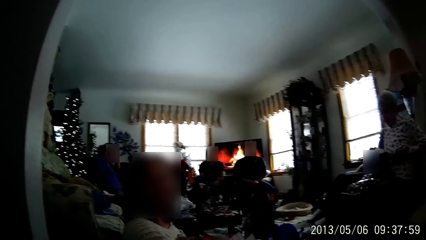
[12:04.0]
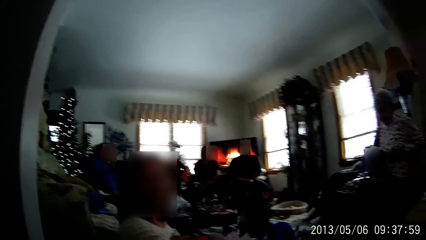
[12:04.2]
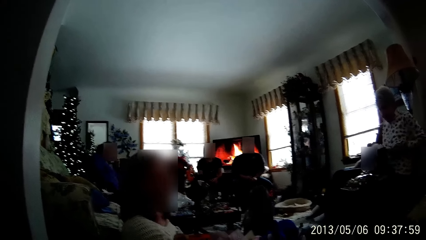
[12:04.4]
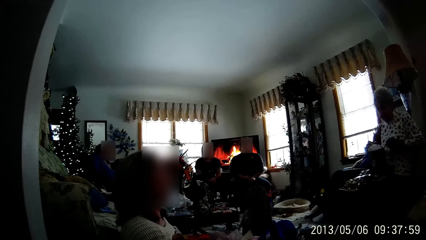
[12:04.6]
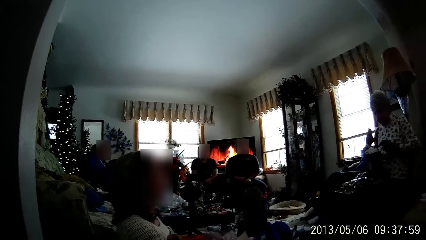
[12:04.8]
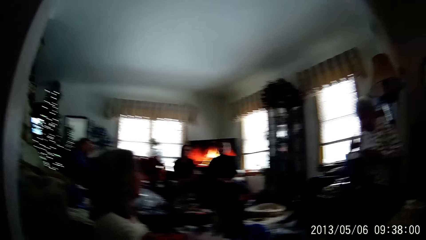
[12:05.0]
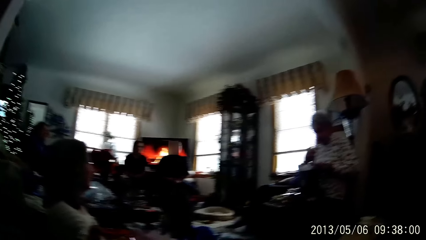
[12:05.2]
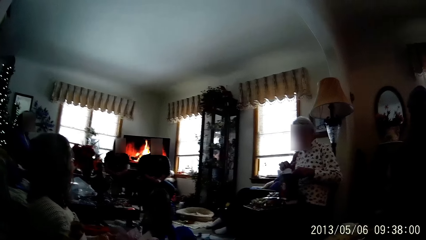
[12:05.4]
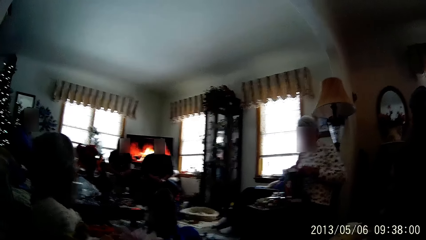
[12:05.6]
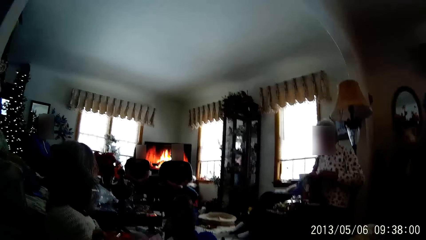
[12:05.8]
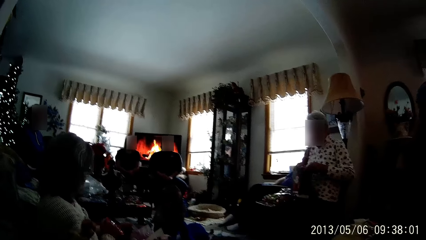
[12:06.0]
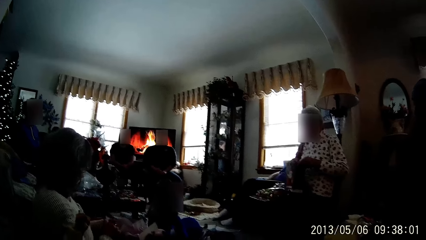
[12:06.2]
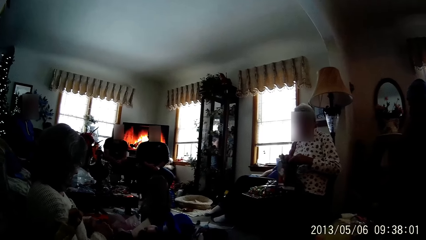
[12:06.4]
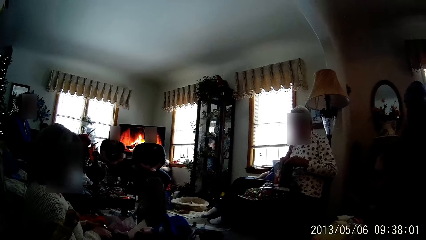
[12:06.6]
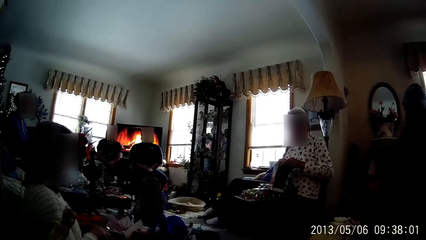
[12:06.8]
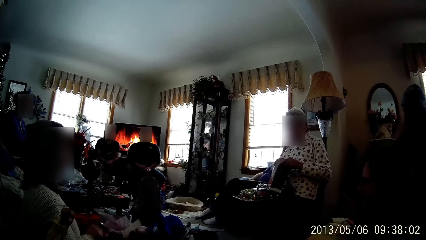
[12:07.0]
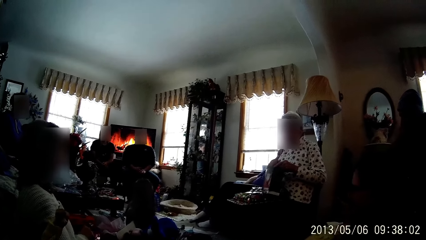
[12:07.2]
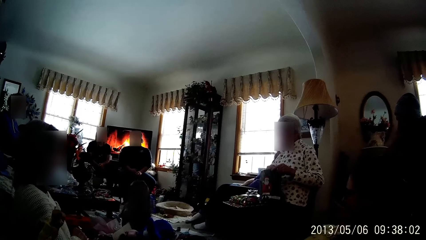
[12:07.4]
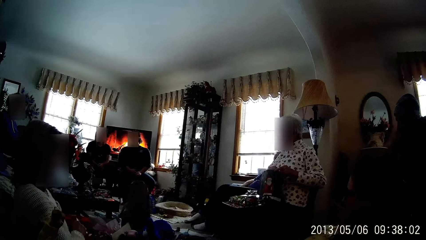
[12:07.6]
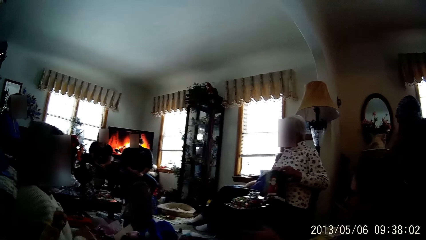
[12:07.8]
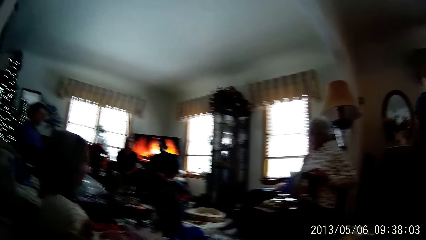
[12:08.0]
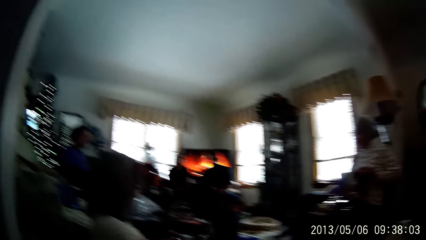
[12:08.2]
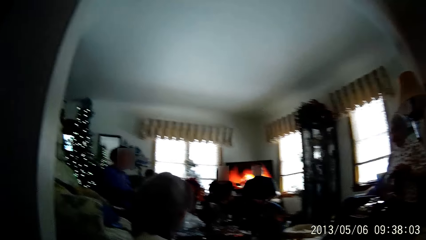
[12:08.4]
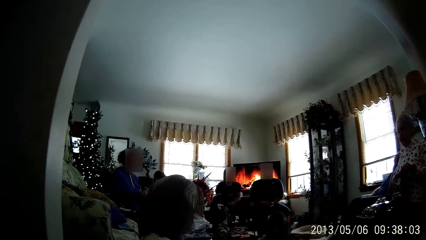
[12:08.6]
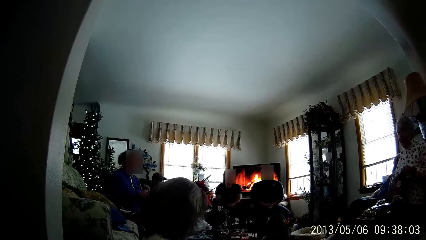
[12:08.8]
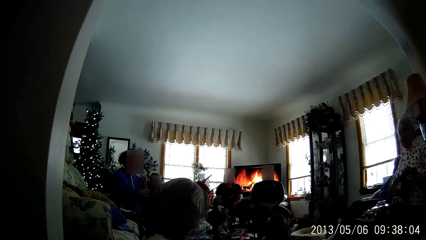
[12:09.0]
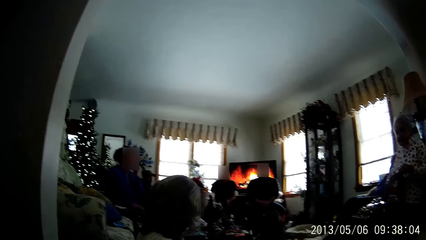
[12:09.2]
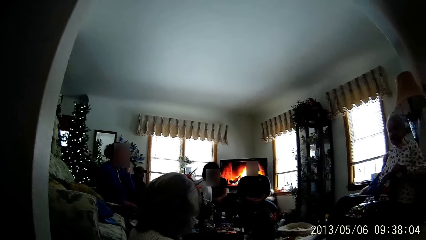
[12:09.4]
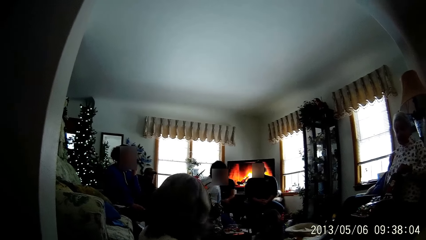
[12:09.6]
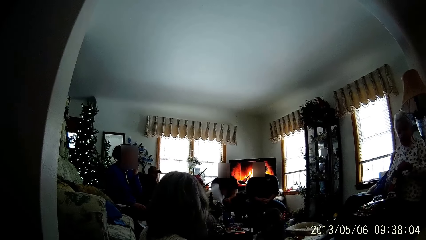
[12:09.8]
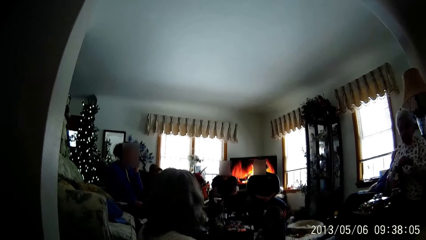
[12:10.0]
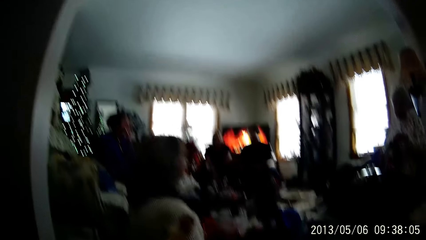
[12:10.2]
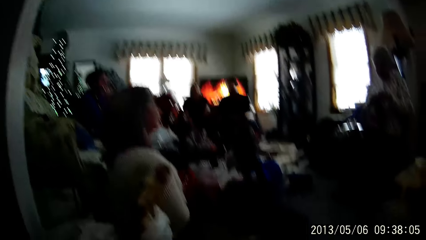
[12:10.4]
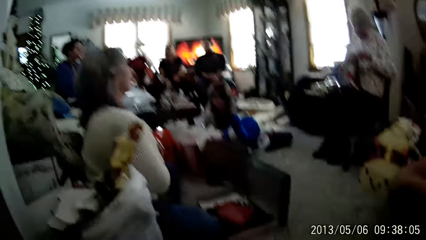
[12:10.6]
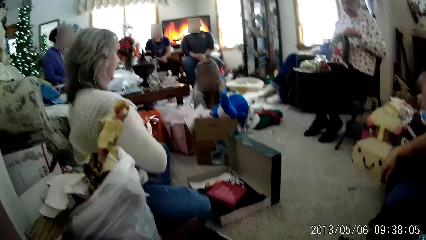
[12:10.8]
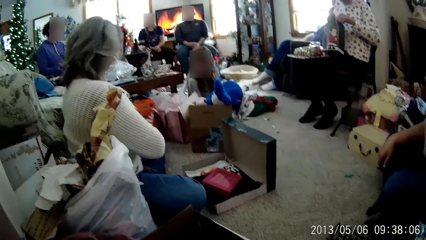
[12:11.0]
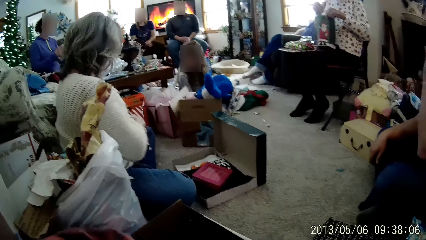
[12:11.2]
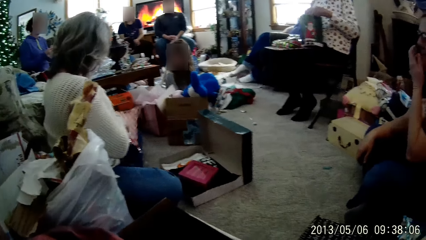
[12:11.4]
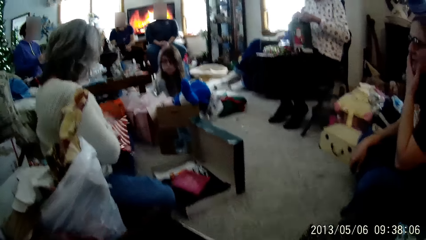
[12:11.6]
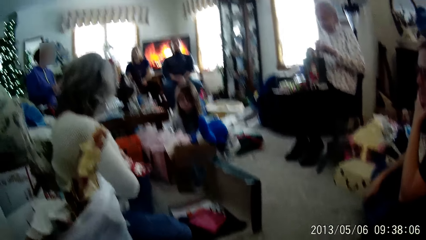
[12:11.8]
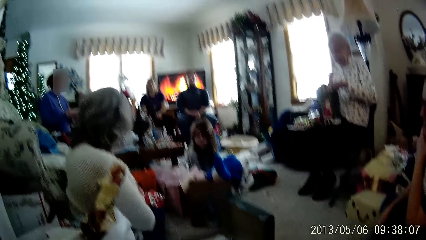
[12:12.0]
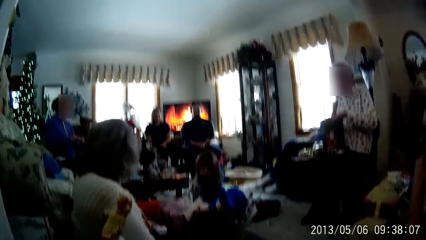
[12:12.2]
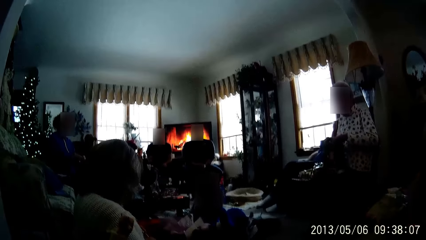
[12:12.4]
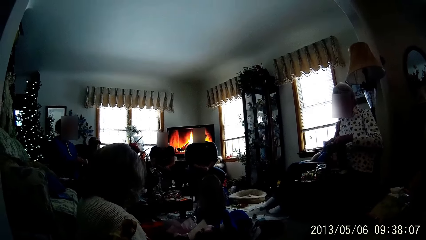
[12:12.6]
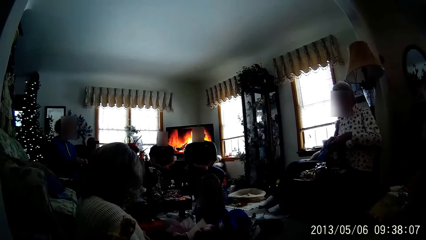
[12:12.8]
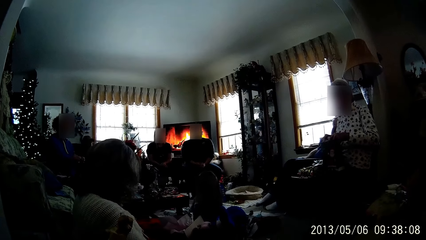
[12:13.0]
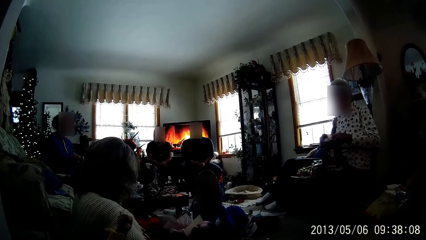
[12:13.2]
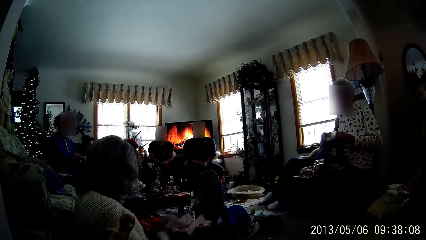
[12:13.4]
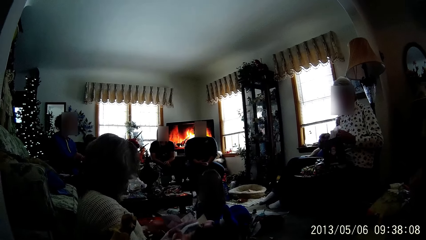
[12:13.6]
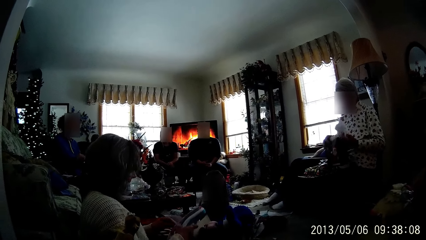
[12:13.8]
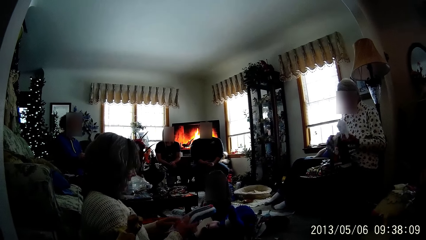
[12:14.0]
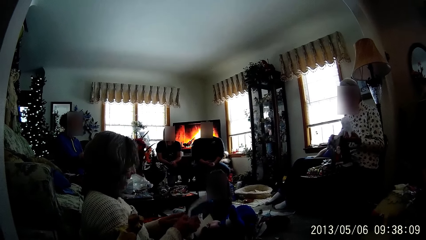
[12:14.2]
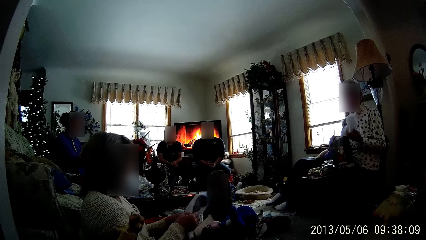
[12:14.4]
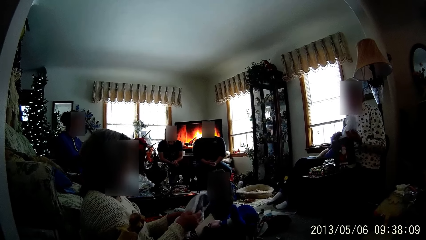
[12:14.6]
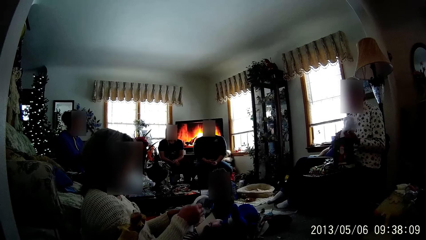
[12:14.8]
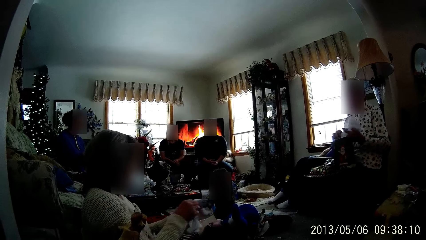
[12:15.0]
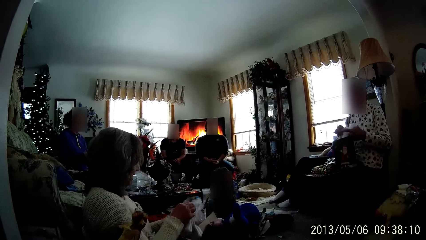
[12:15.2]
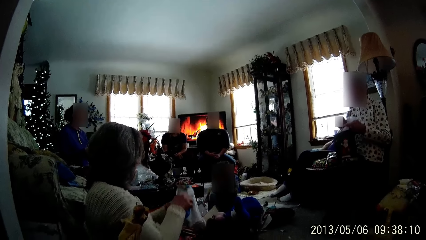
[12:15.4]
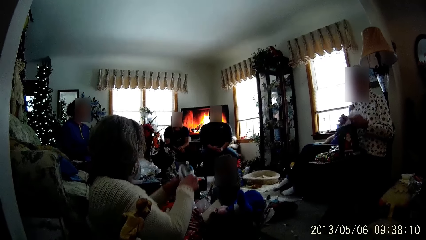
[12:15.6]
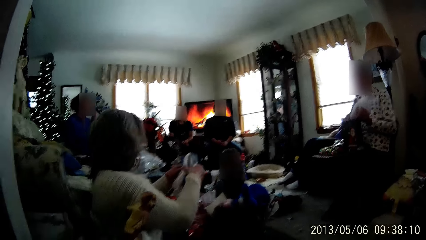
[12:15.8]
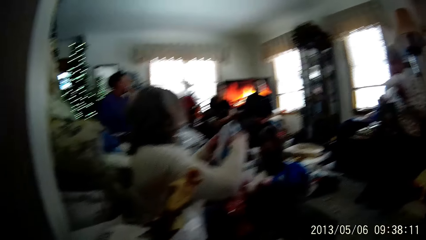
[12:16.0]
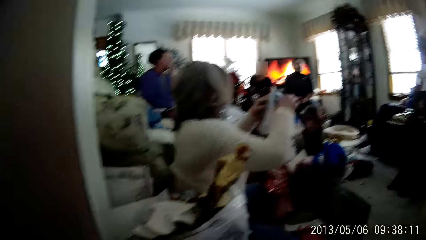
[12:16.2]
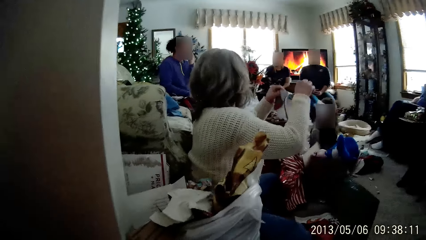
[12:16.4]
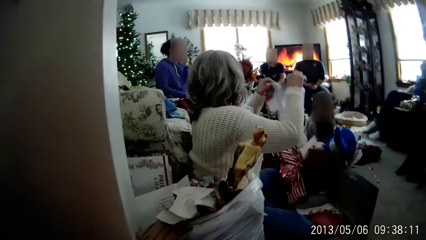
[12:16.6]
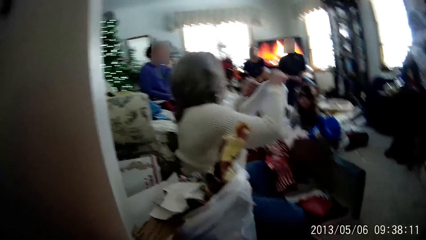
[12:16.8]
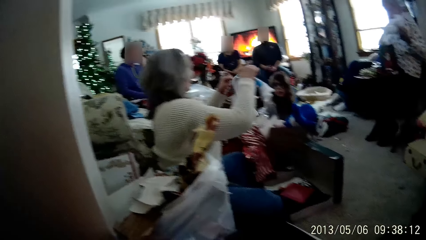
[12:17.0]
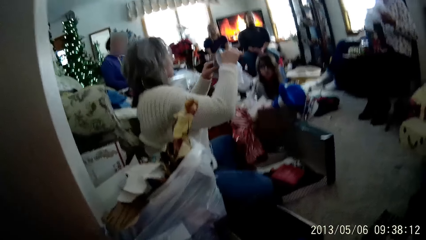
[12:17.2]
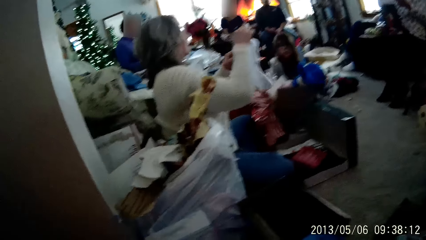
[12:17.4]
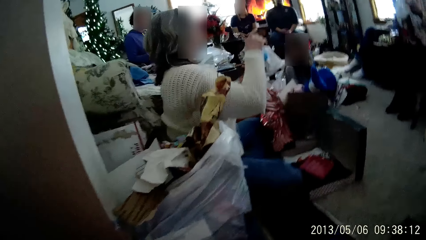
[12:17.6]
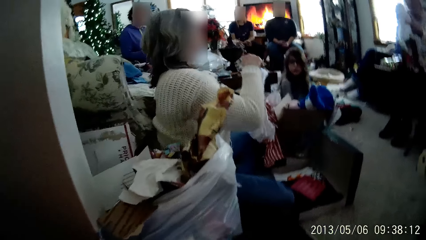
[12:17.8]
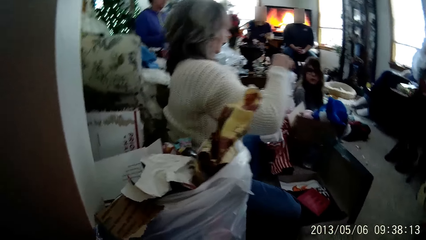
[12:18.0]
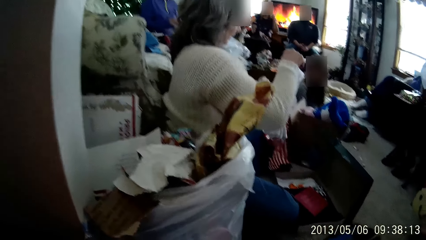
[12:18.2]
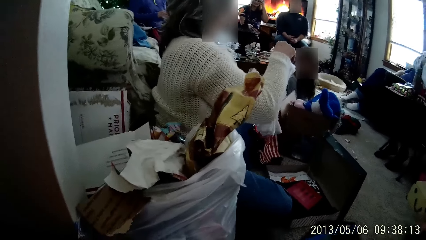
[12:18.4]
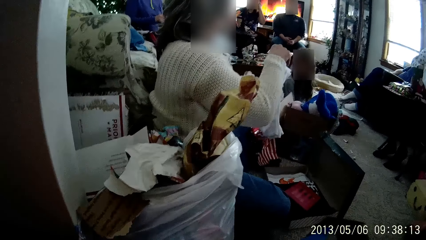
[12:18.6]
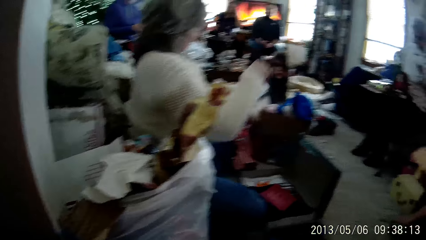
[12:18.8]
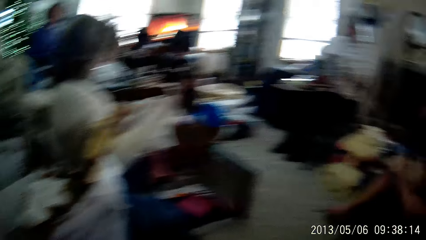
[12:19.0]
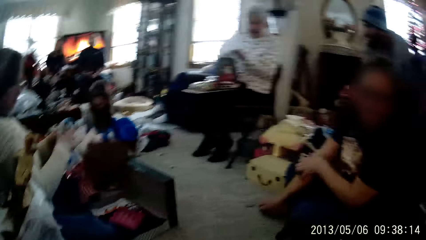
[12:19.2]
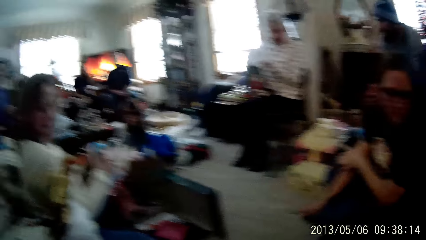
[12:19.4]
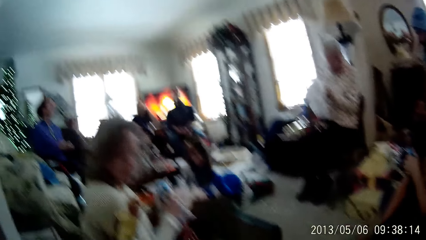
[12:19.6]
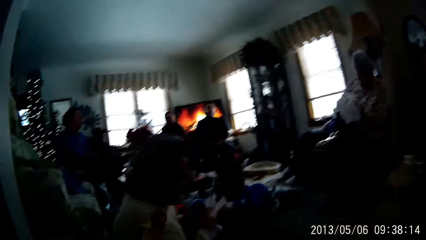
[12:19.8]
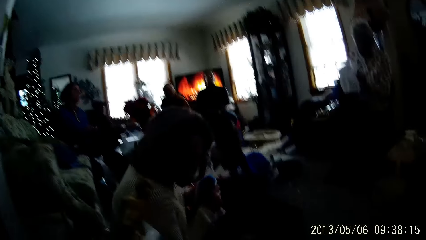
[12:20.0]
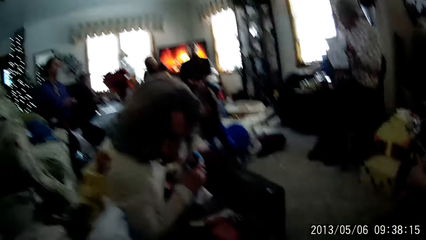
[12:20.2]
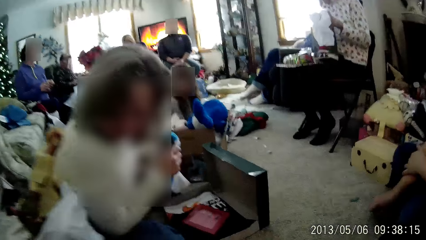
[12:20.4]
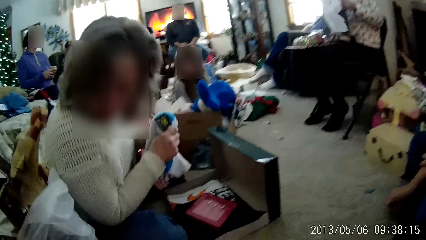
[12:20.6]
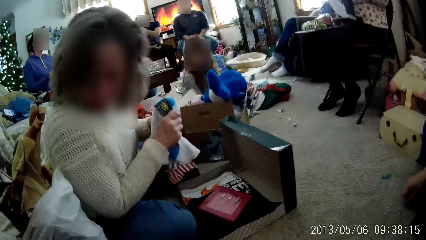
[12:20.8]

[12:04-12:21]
The woman puts both hands into the gift bag on her lap. Another woman fiddles with a nylon in her hands. The man touches his face with his left hand. The girl stands from the living room floor and sits on the living room floor. A third woman touches her face with her left hand. The first woman takes a nylon from the gift bag in her hands on her lap with her left hand. The second woman straightens a cloth in both hands. A fourth woman touches her hair with her left hand.
